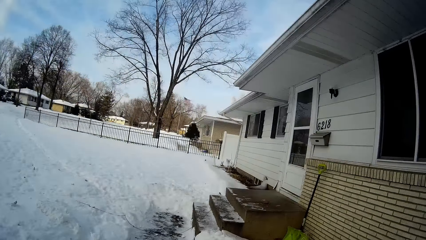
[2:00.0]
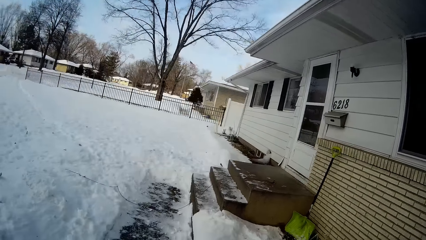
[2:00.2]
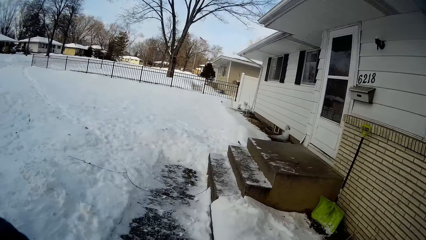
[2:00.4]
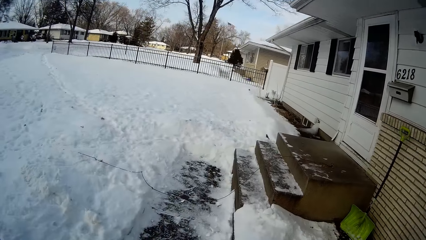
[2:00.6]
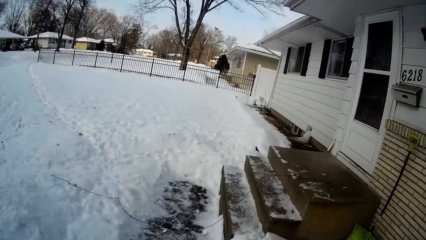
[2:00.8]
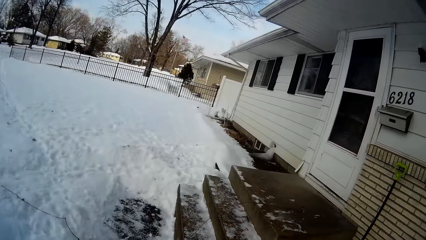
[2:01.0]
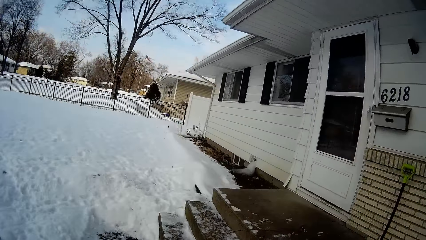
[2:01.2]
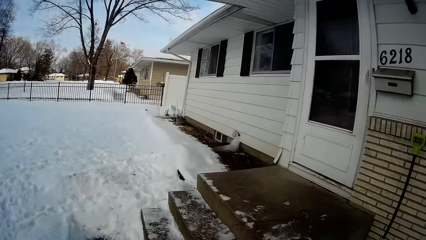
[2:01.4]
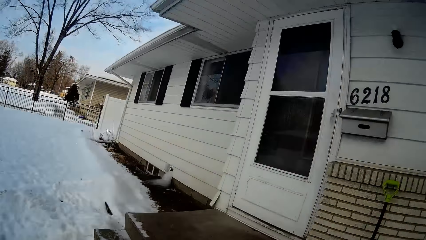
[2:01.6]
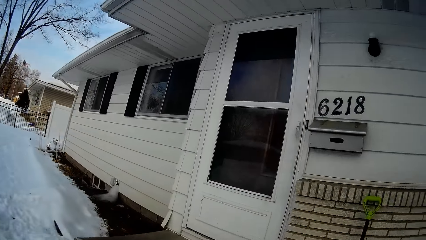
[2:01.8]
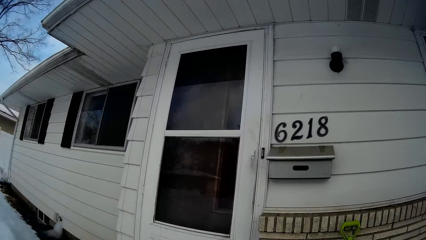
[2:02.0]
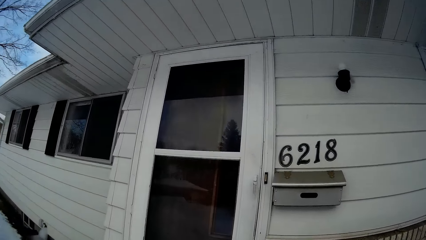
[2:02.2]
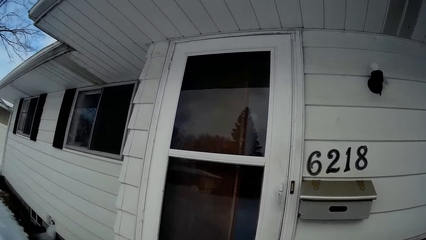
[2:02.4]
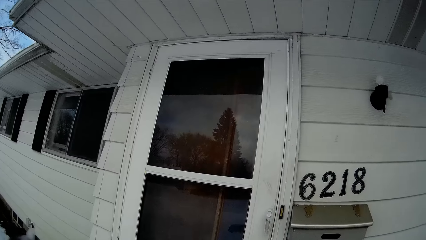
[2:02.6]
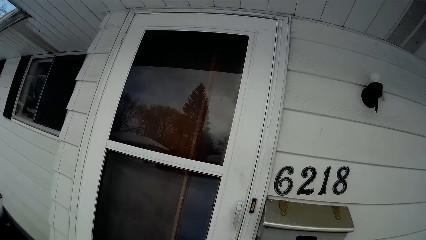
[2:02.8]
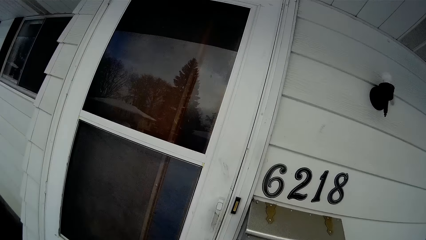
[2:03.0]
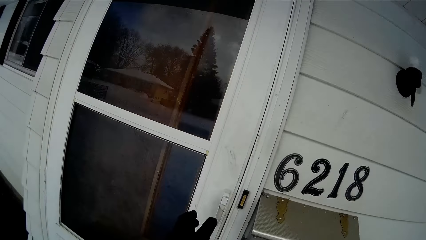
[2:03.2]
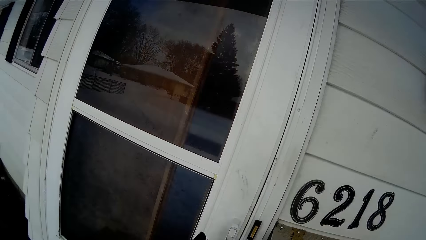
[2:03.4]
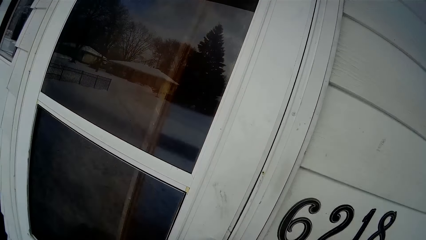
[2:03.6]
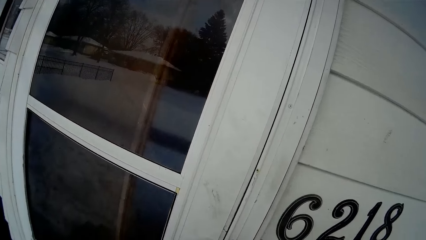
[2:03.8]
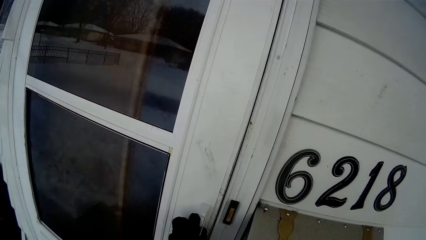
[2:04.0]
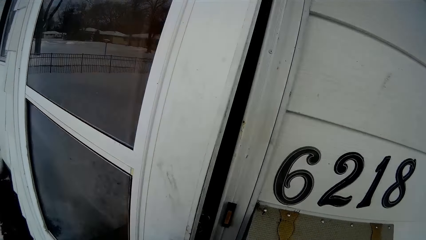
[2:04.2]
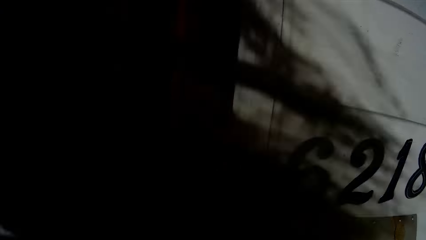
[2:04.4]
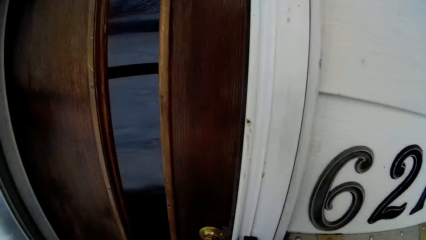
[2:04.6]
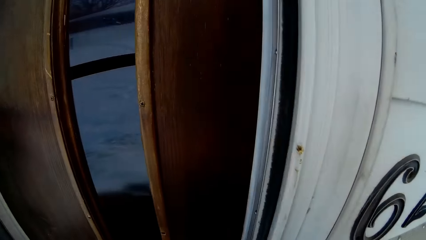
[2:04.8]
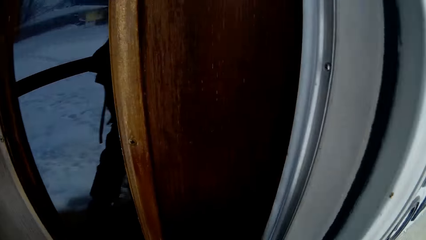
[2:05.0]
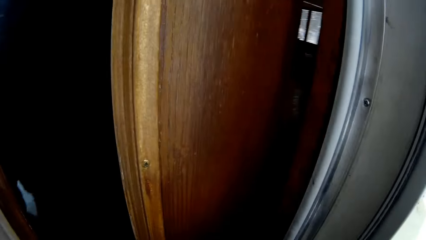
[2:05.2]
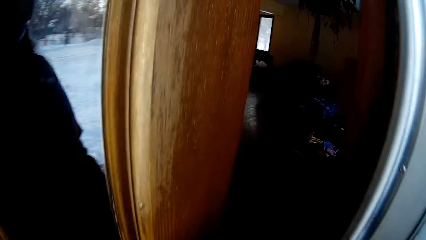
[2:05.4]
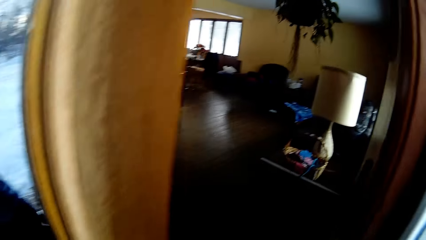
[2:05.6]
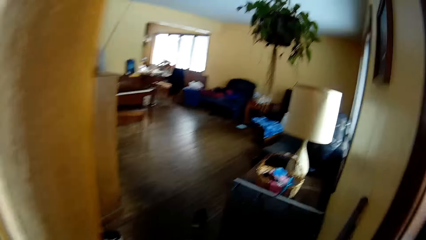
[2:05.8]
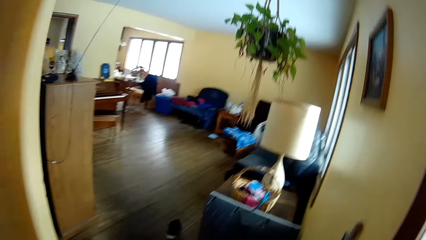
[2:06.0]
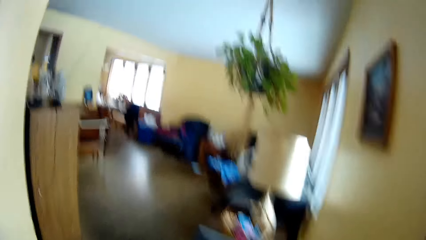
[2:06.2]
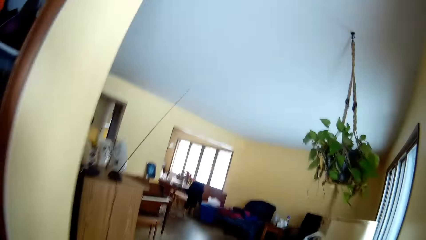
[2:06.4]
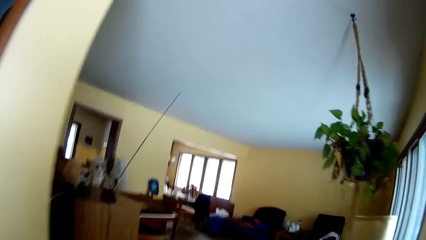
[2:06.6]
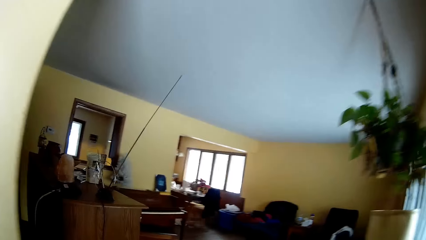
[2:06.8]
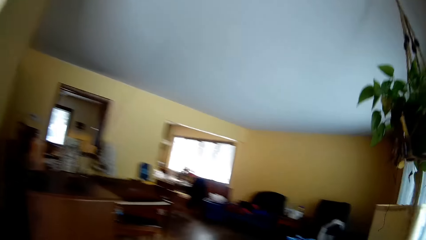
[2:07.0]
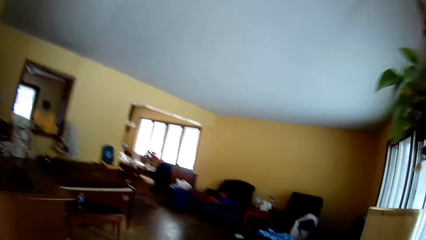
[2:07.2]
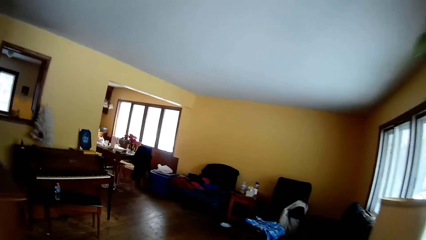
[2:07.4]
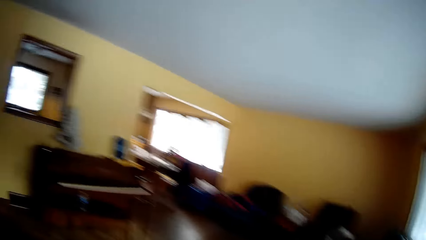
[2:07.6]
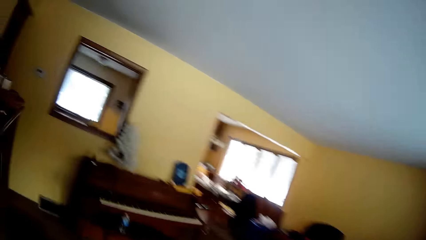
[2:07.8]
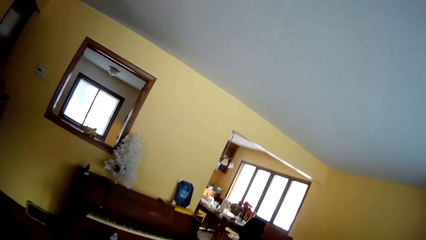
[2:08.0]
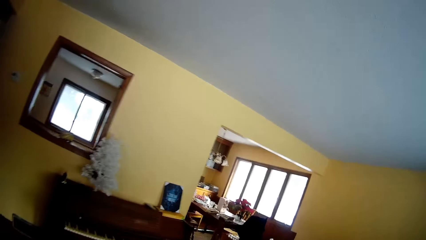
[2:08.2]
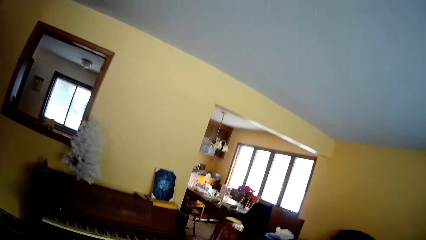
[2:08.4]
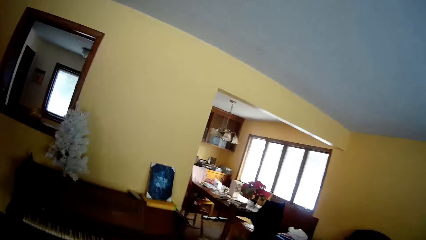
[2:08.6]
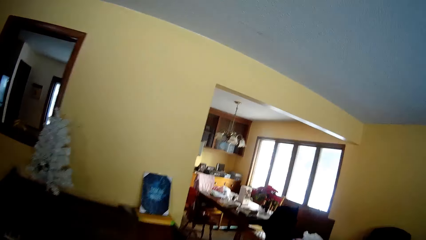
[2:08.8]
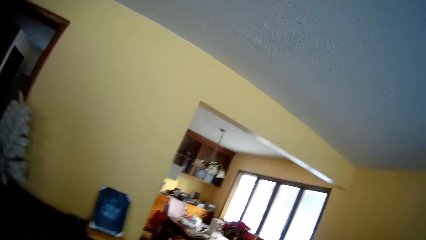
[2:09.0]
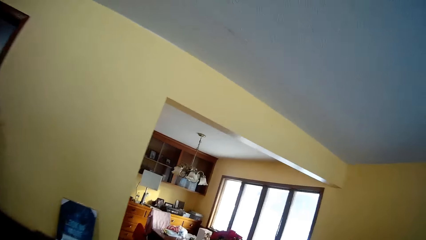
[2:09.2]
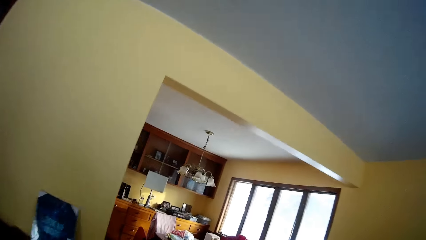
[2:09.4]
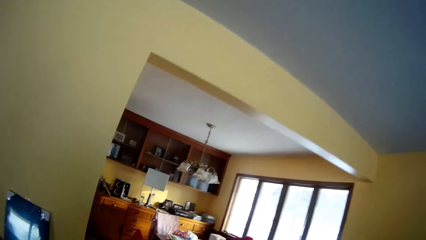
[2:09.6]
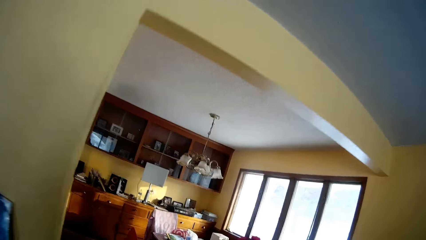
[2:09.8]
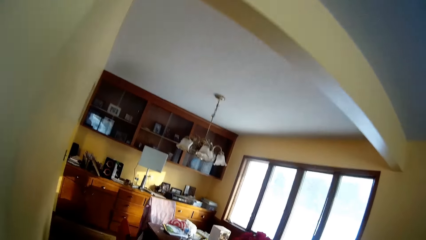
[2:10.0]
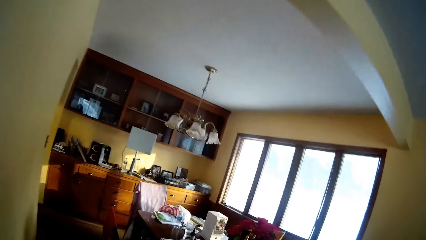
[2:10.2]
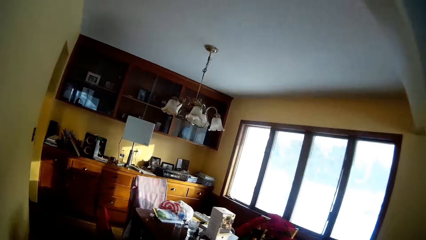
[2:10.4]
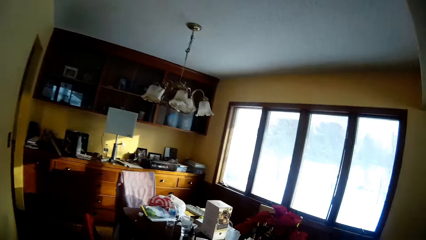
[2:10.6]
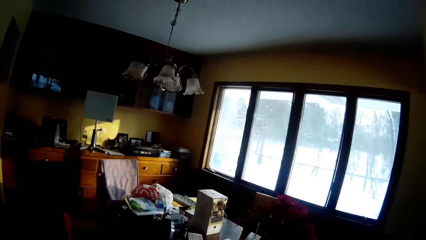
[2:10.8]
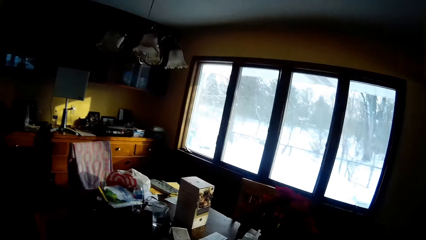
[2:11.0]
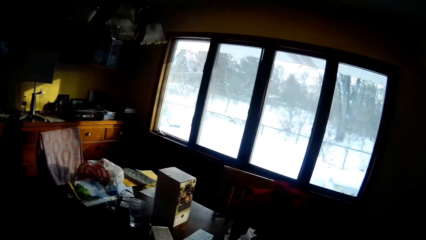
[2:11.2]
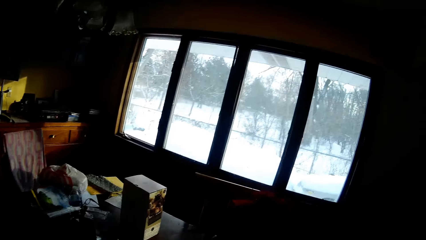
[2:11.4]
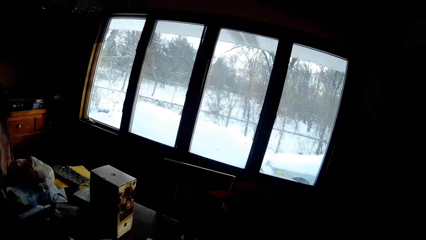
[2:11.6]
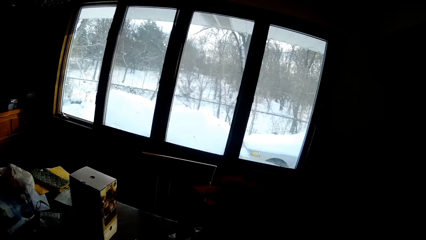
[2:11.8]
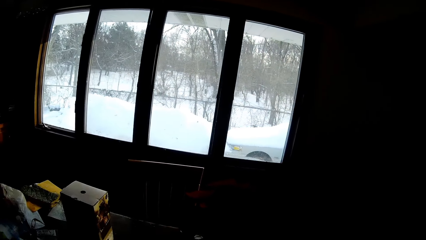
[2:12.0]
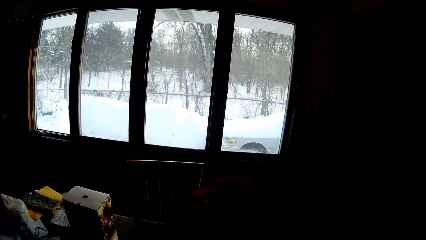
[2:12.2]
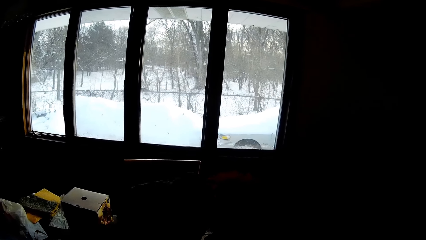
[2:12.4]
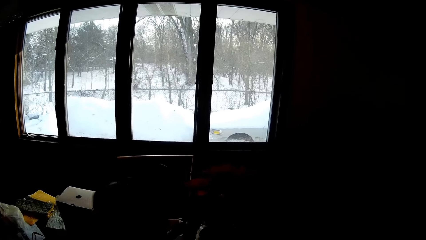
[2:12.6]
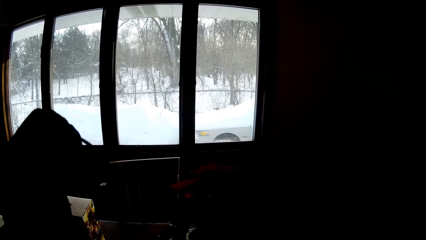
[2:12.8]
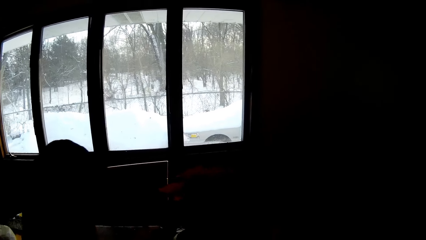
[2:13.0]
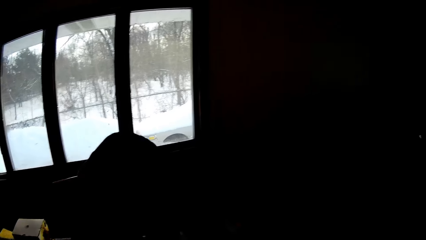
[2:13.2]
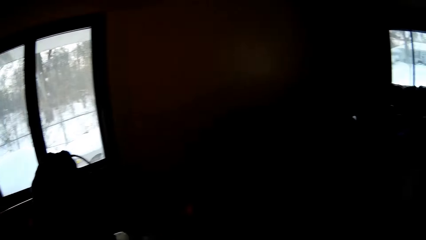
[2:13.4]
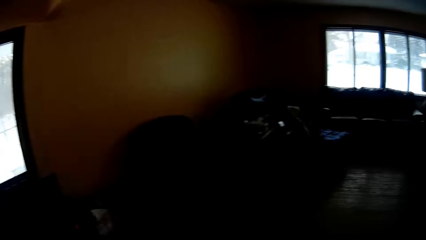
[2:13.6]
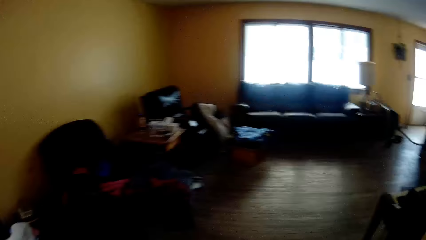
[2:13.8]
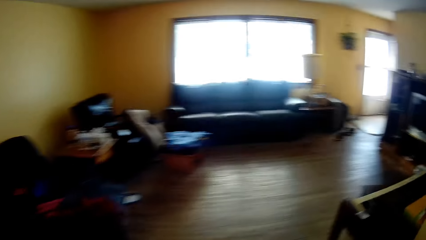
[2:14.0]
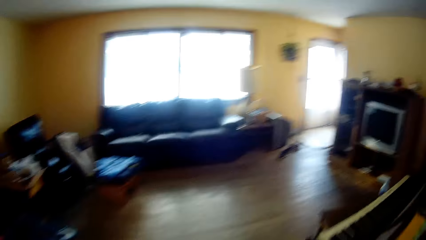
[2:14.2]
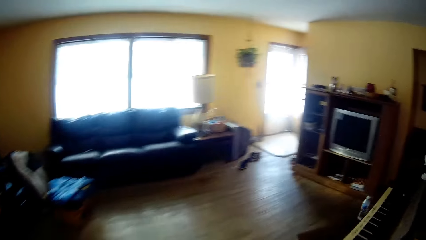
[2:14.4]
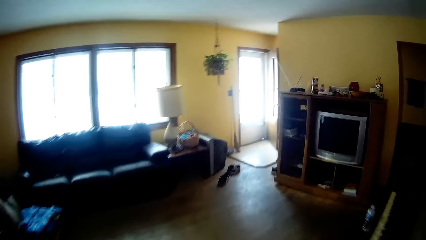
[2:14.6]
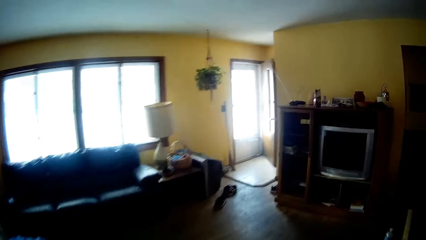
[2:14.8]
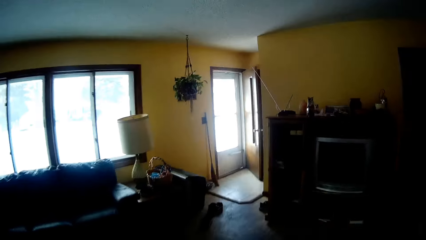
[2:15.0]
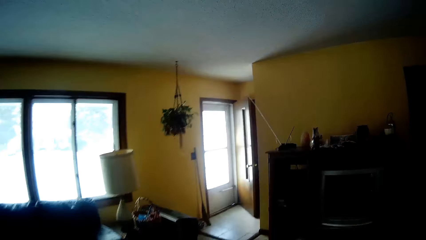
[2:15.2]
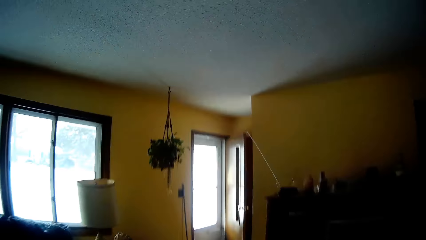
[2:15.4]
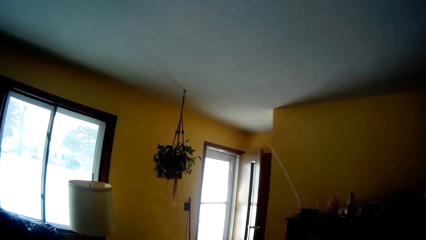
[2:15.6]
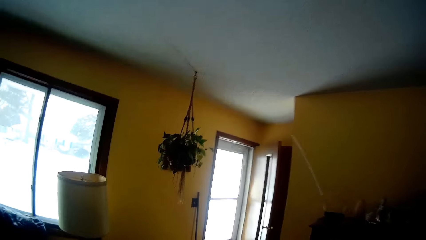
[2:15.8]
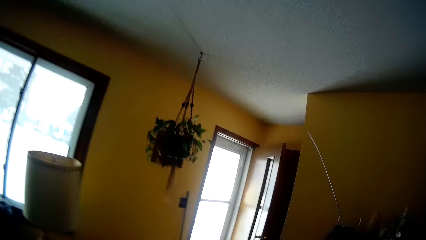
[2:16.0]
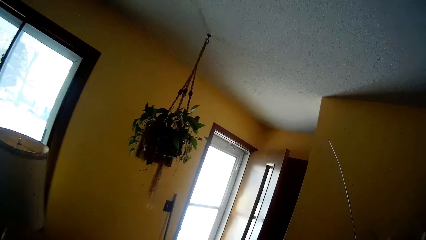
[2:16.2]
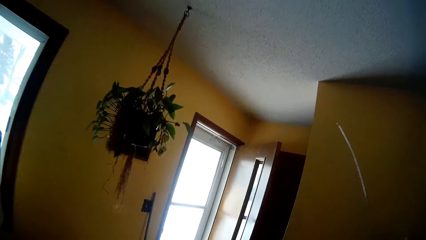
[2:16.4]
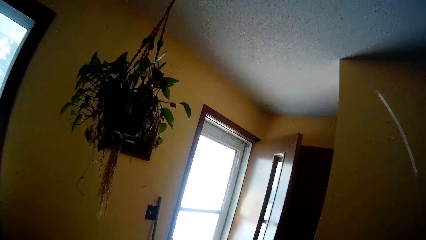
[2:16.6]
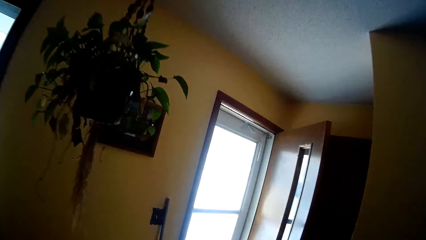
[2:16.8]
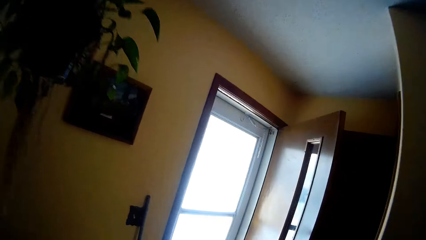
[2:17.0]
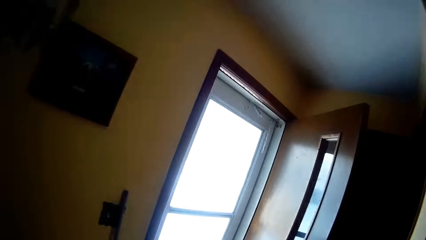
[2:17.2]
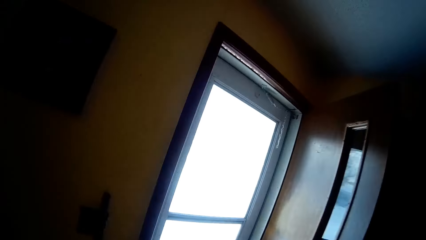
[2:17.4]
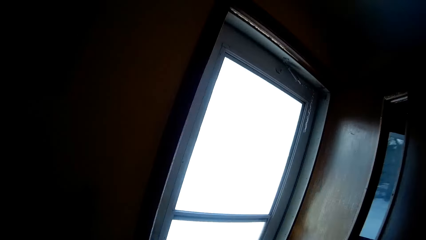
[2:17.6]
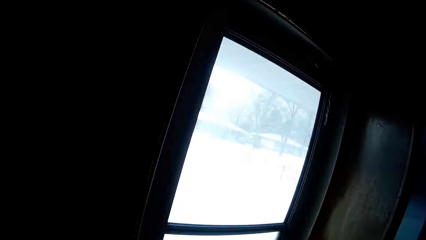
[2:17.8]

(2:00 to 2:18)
The camera wearer opens the door with her left hand. She walks across the house. She picks up a bag from the dining table with her left hand. She walks across the house.
